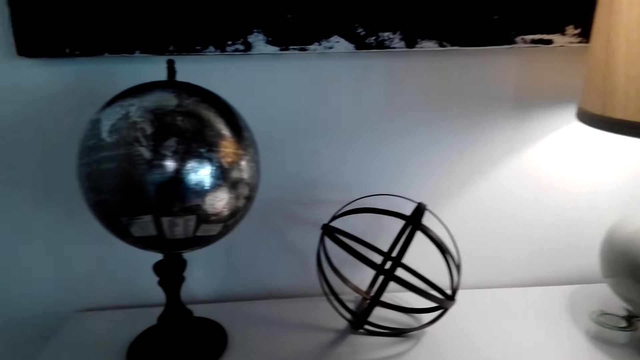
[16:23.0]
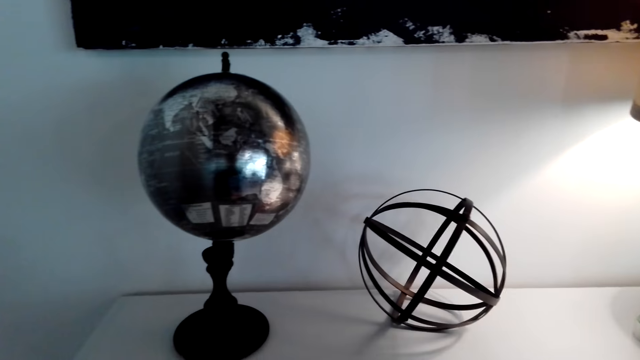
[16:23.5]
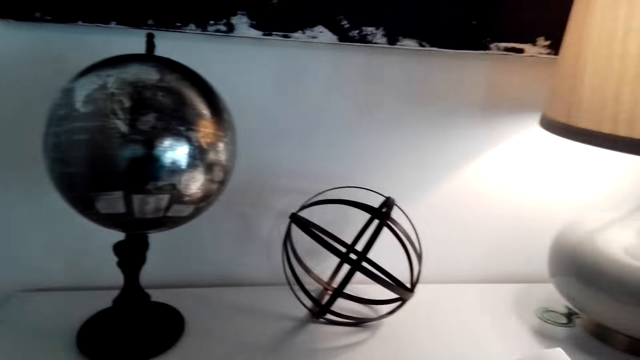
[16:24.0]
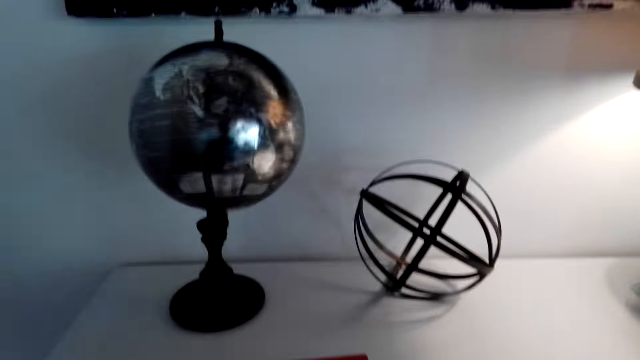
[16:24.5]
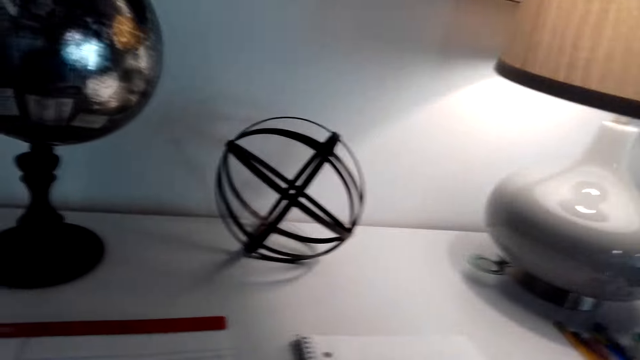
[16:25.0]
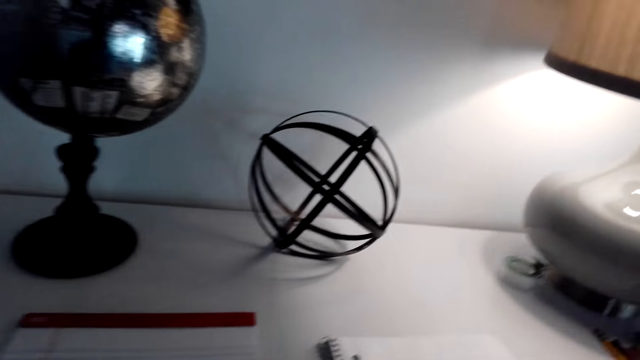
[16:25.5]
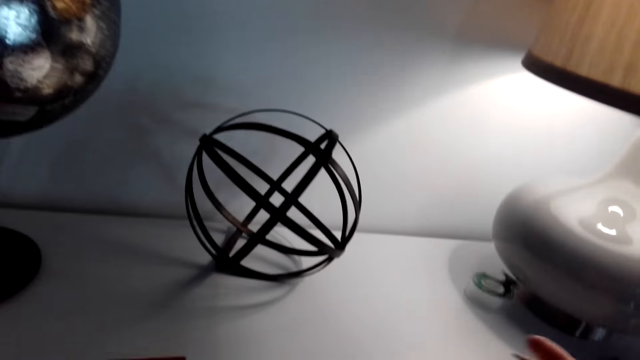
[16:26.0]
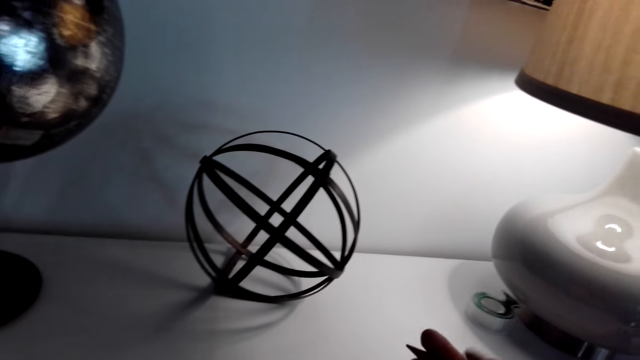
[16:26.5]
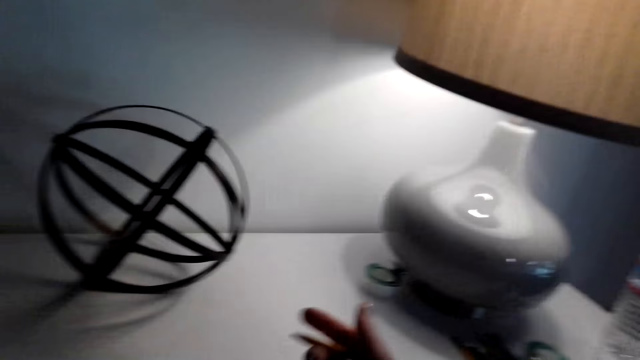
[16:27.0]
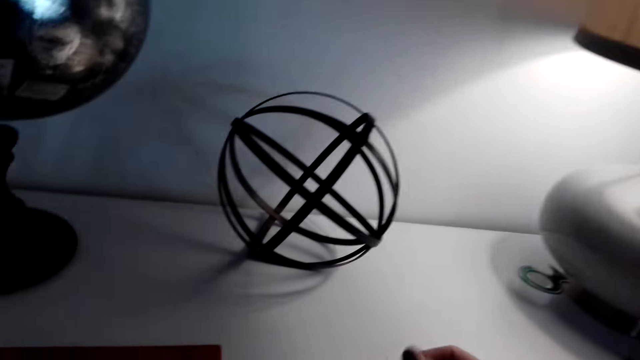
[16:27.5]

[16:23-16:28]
The camera wearer takes a pen.

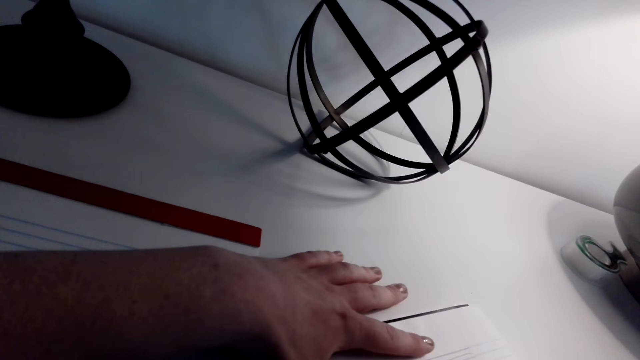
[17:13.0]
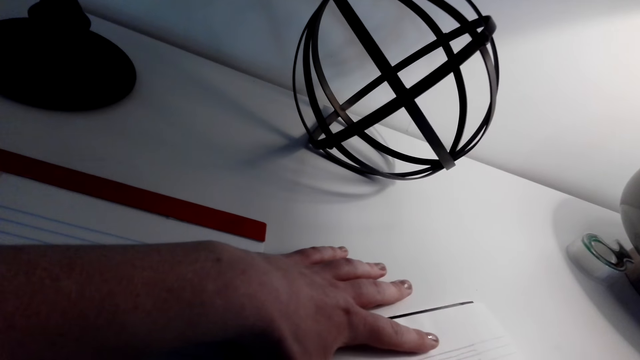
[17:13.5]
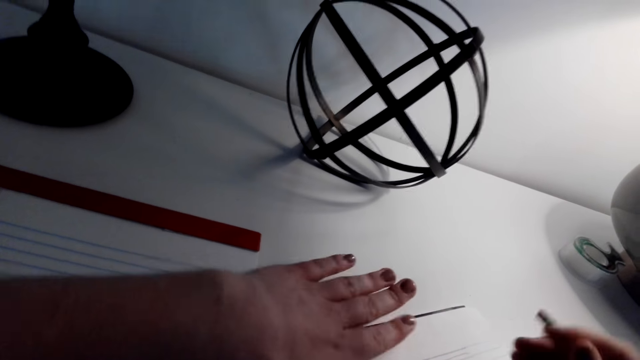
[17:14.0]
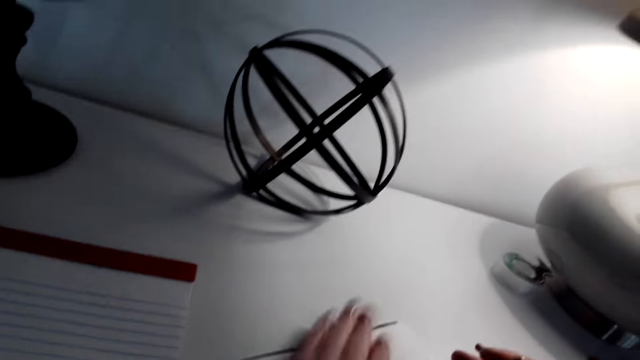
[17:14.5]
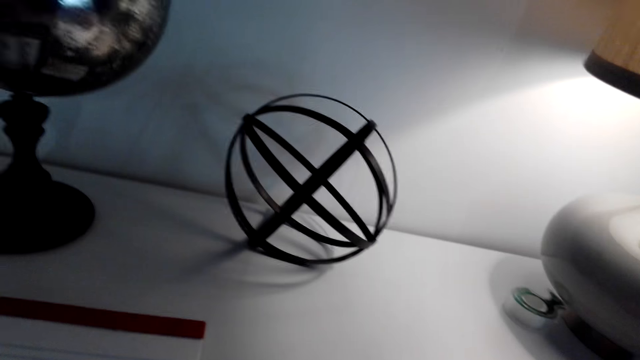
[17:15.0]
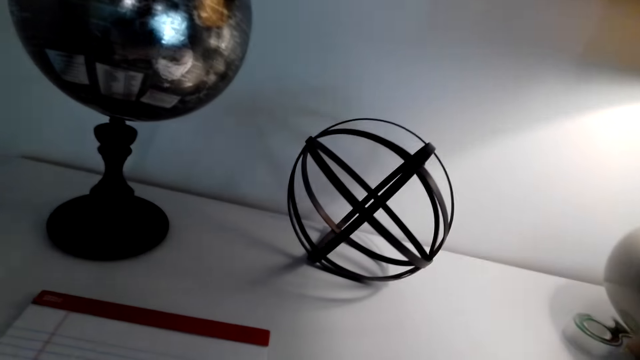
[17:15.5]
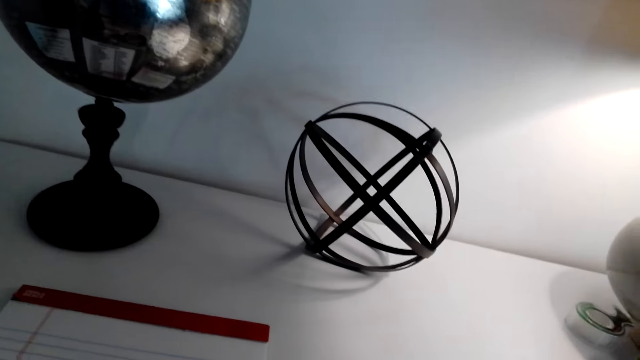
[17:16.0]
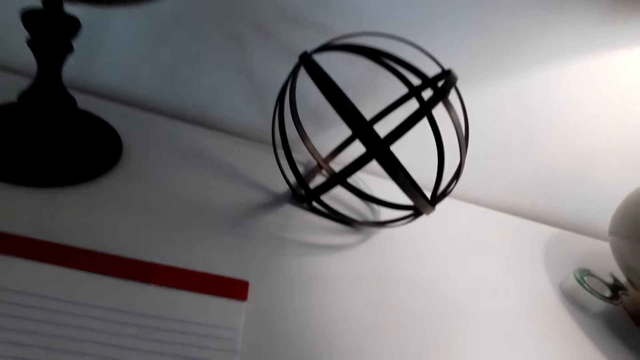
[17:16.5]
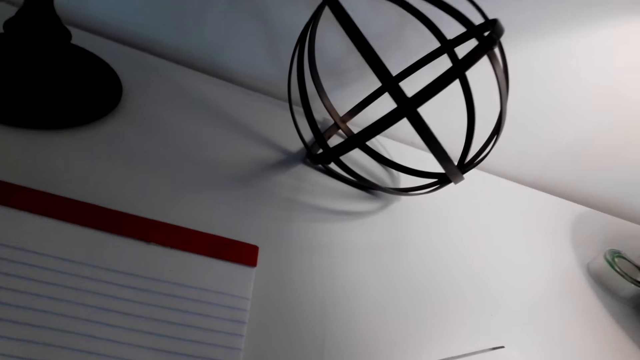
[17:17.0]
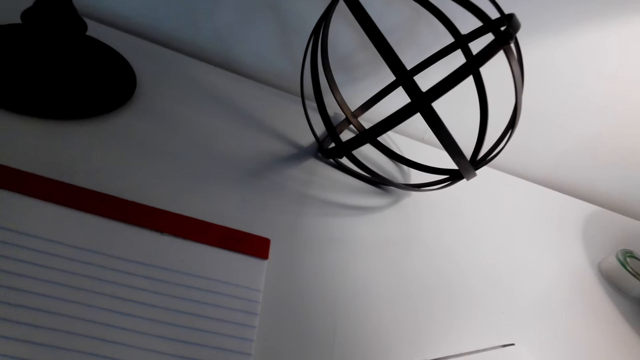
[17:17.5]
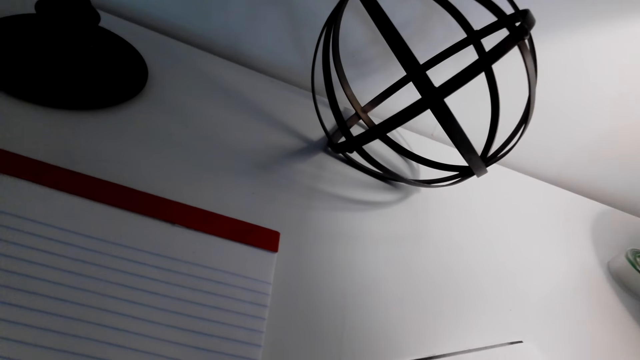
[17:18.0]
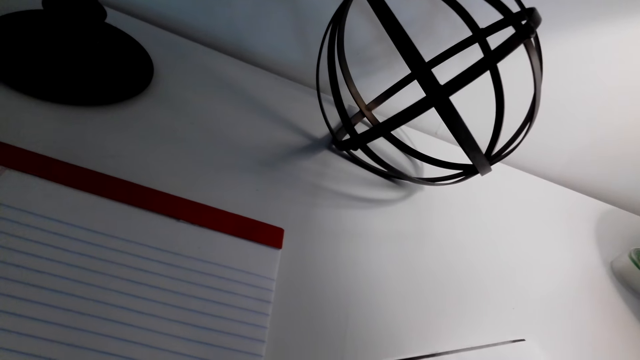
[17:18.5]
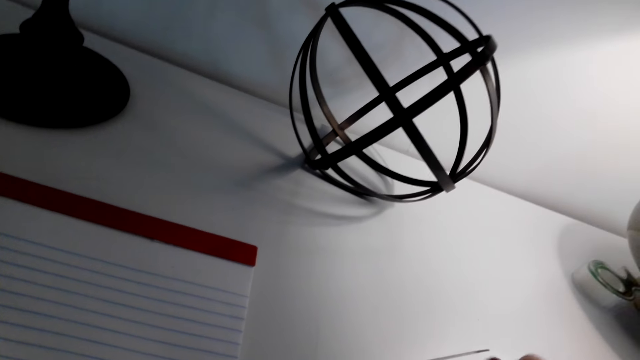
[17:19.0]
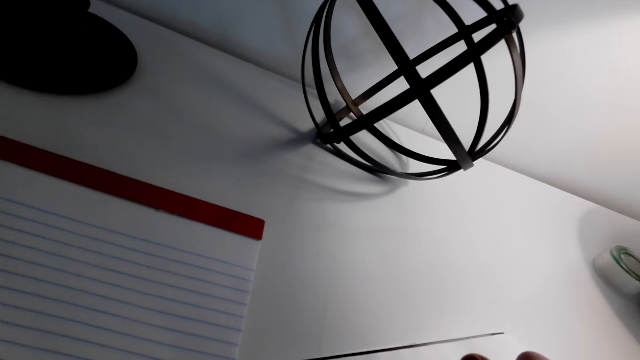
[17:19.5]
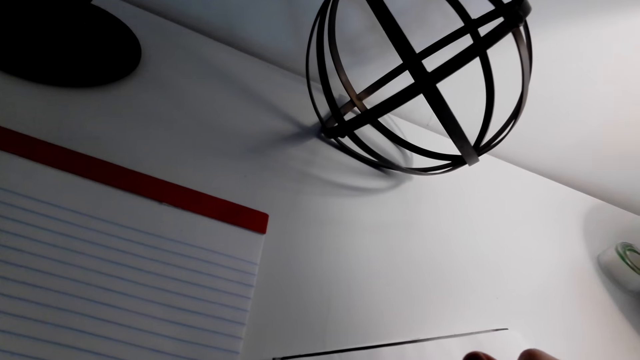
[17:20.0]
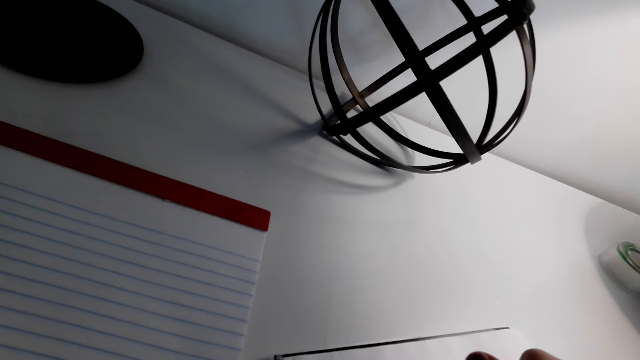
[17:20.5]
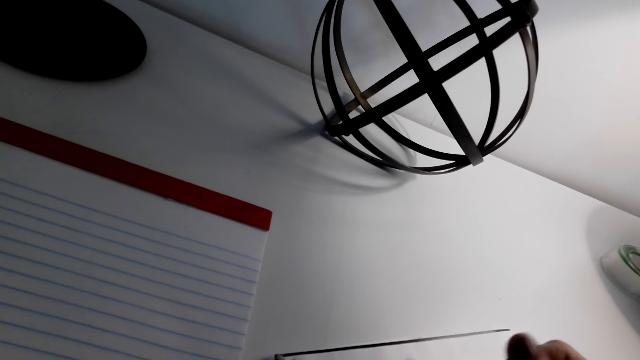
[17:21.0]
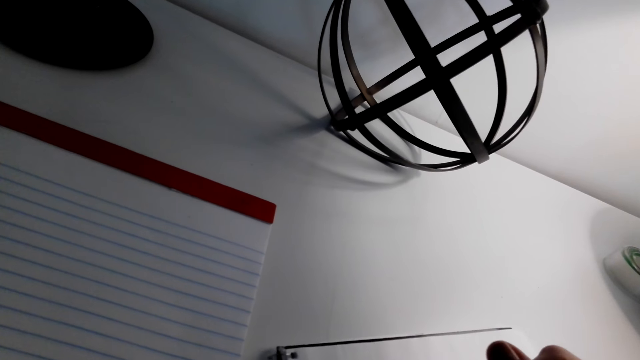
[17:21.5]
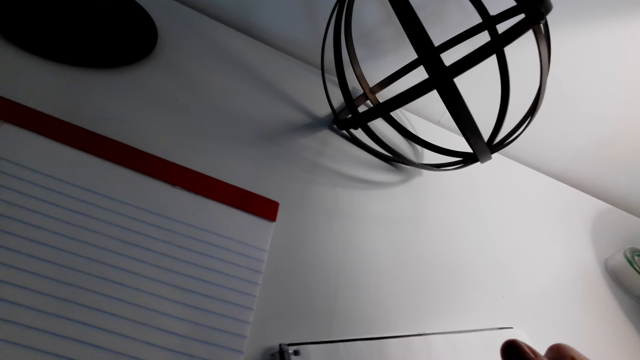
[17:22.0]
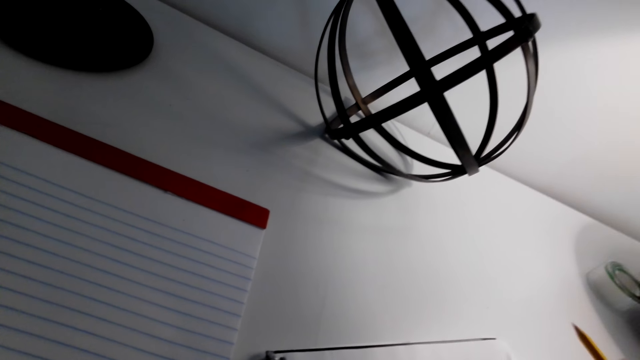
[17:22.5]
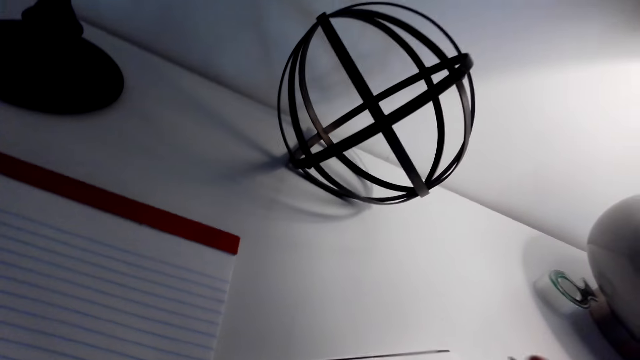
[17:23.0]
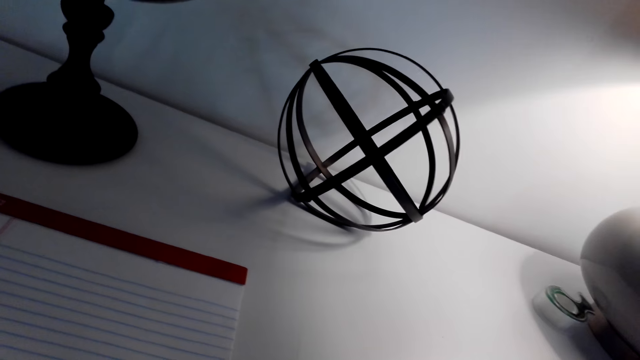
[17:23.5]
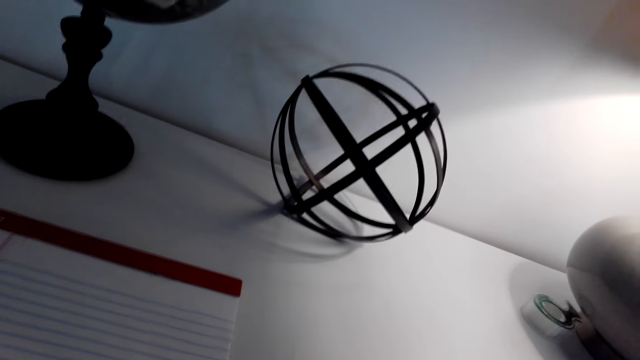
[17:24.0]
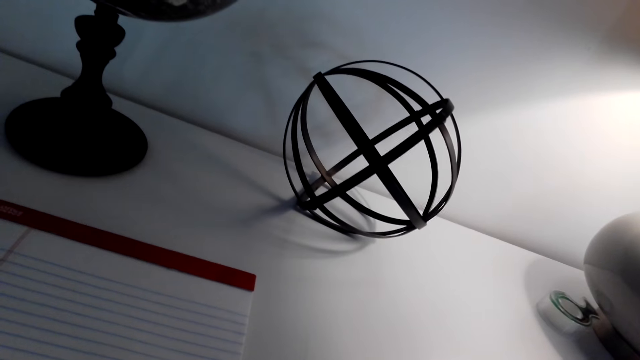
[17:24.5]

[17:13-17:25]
The camera wearer removes dirt on the book. They draw in the book.

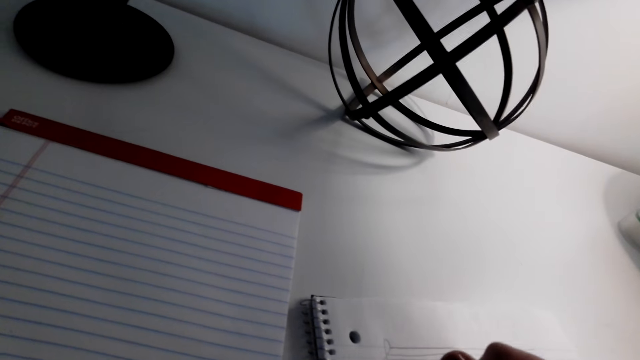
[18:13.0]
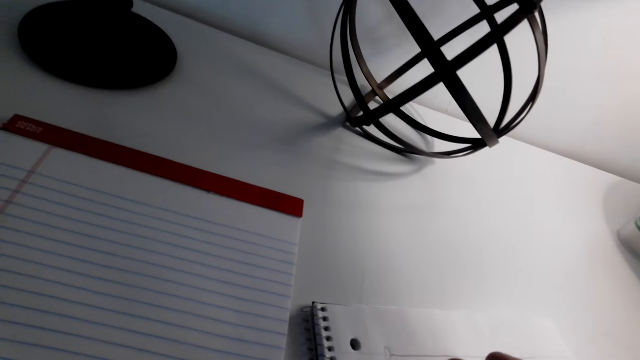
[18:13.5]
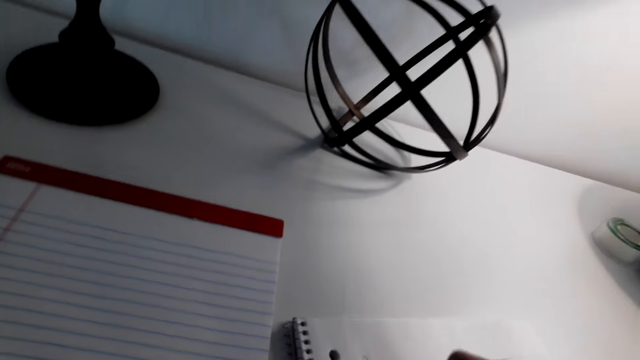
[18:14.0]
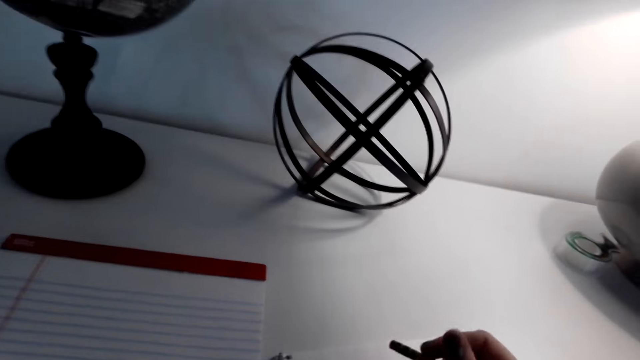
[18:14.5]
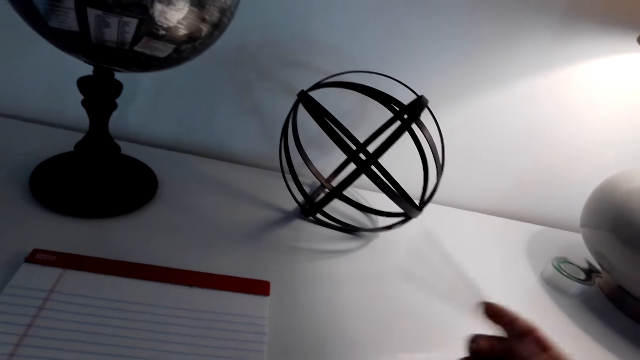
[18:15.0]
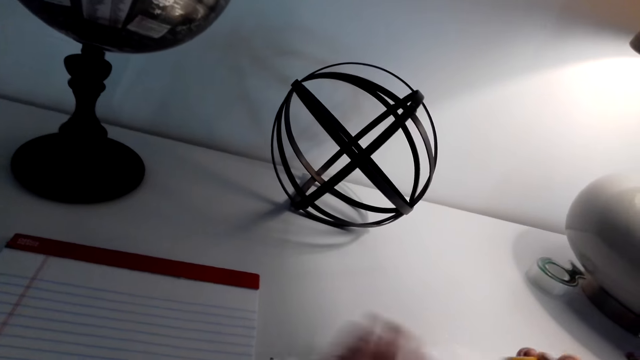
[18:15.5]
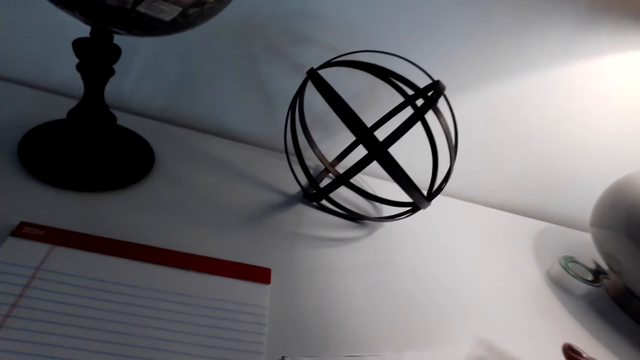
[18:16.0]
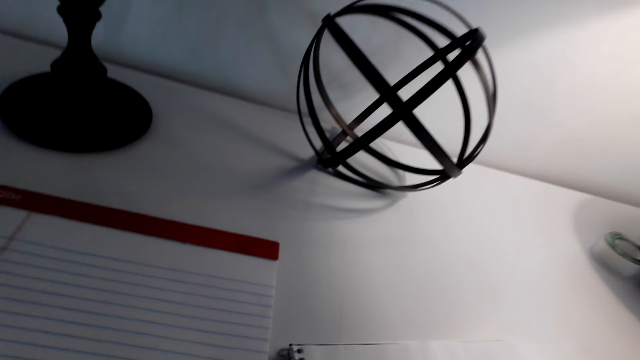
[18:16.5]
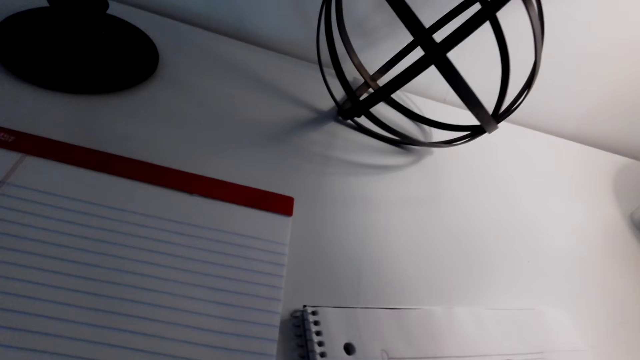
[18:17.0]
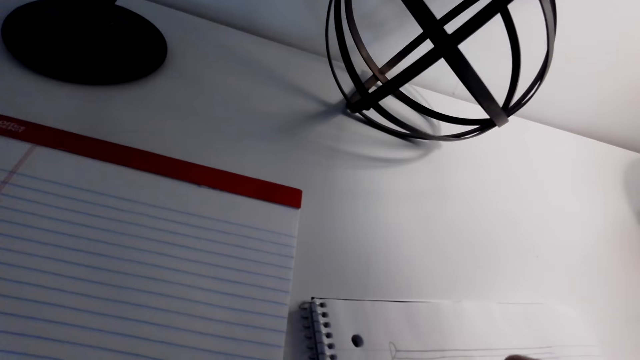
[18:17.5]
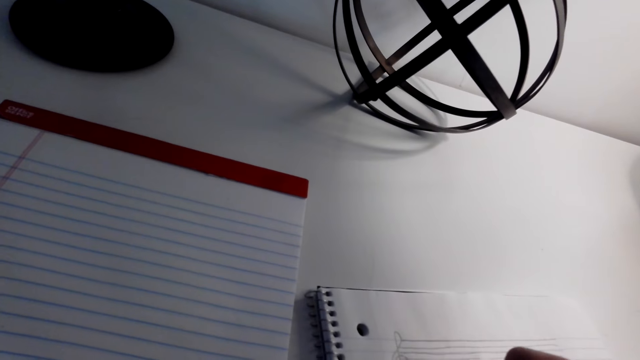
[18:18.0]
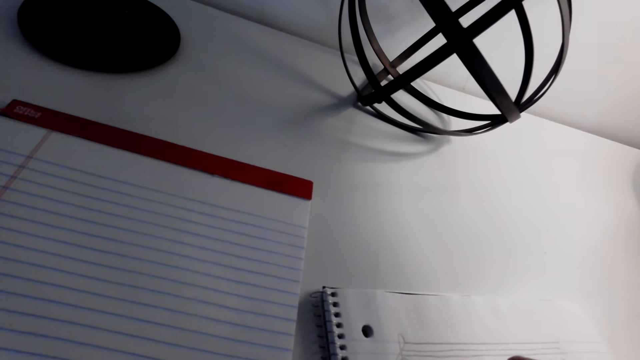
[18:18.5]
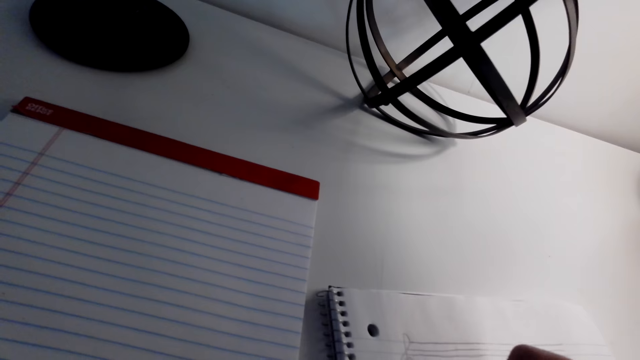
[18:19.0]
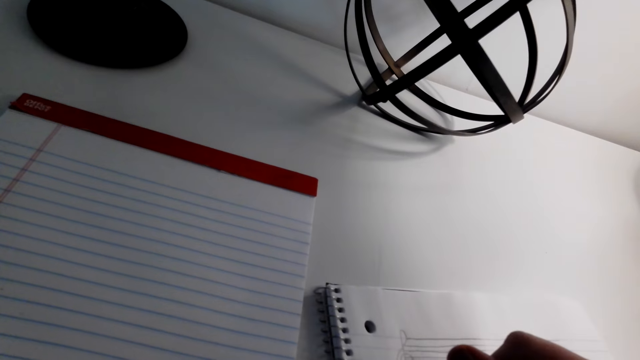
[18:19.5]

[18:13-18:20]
The camera wearer rubs the drawing on the book with a rubber. They remove the rubber dust on the book with the left hand. They write on a paper. They draw.
